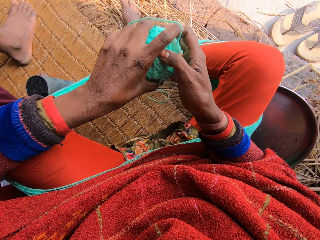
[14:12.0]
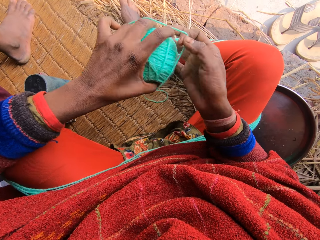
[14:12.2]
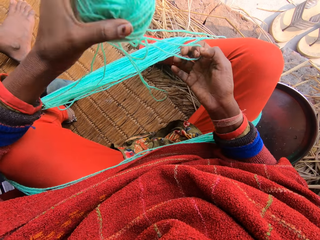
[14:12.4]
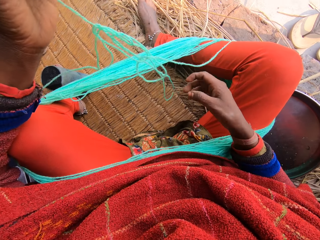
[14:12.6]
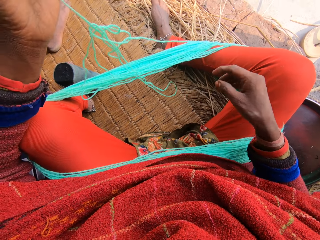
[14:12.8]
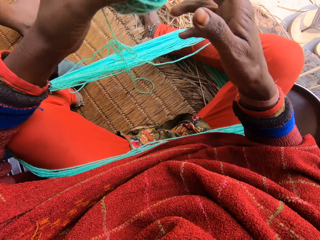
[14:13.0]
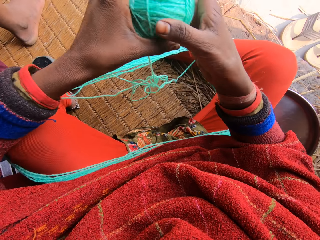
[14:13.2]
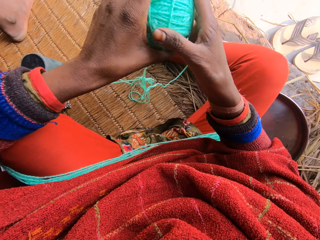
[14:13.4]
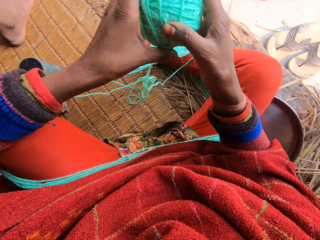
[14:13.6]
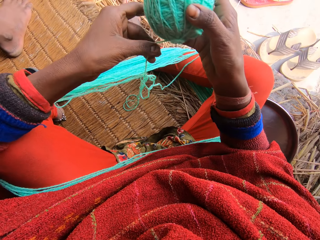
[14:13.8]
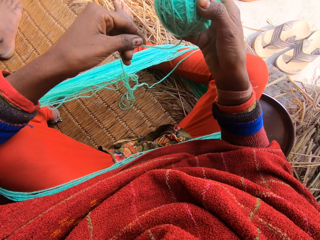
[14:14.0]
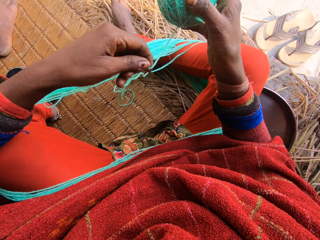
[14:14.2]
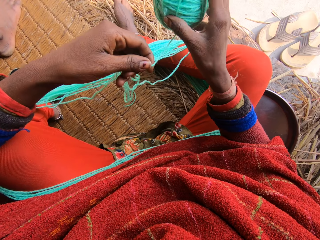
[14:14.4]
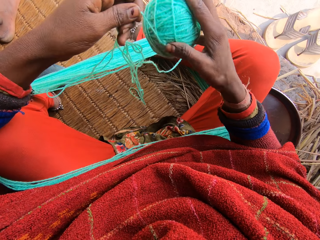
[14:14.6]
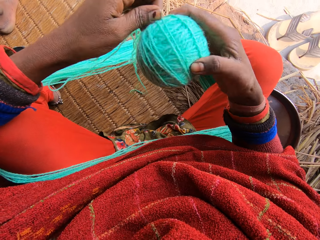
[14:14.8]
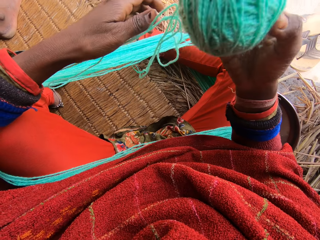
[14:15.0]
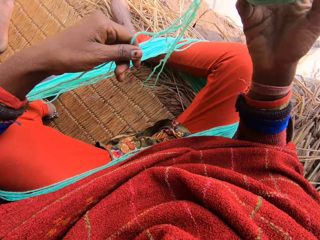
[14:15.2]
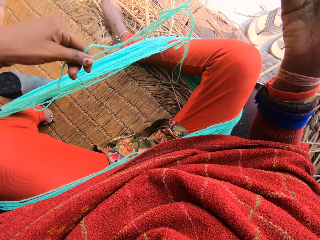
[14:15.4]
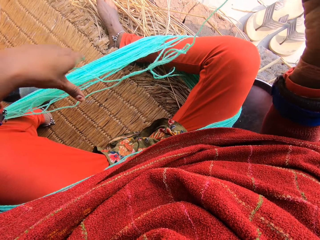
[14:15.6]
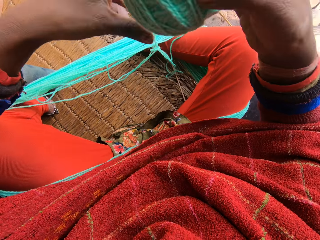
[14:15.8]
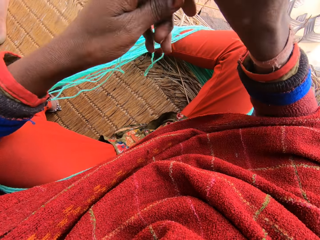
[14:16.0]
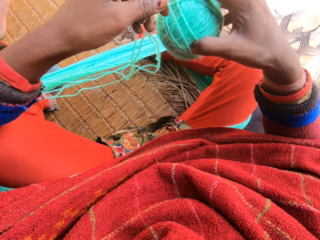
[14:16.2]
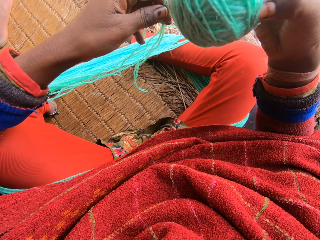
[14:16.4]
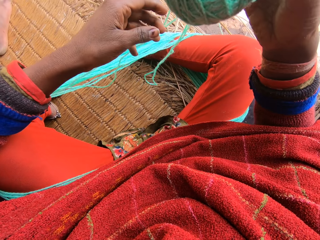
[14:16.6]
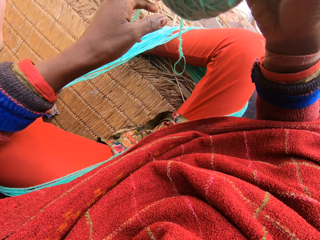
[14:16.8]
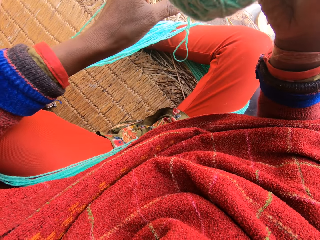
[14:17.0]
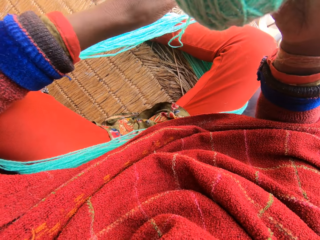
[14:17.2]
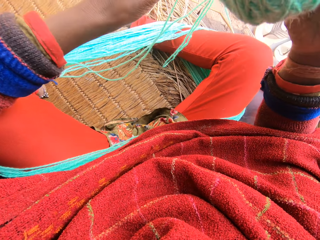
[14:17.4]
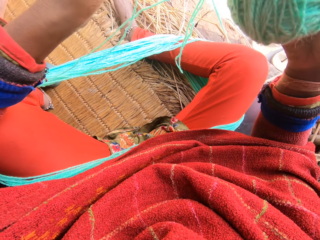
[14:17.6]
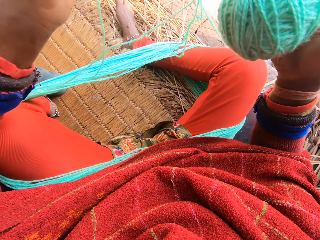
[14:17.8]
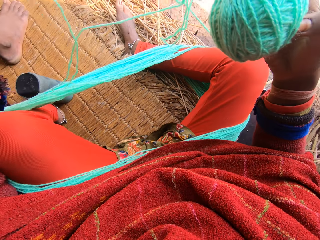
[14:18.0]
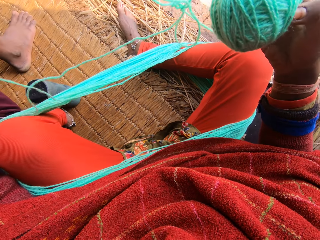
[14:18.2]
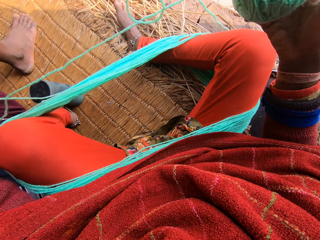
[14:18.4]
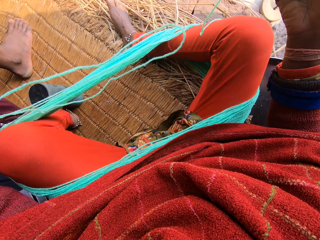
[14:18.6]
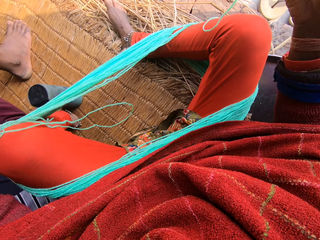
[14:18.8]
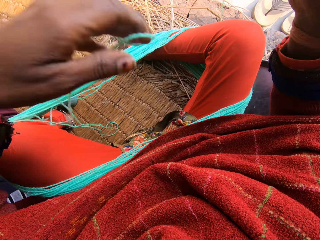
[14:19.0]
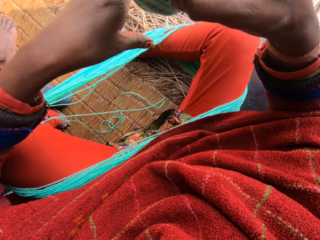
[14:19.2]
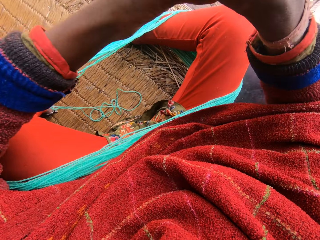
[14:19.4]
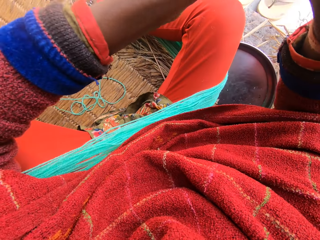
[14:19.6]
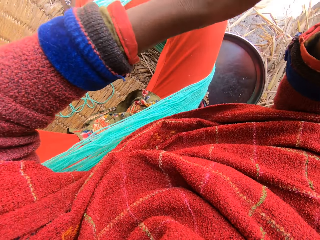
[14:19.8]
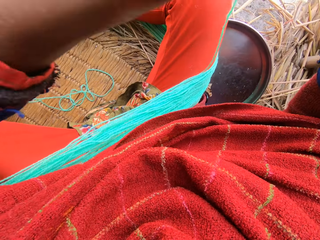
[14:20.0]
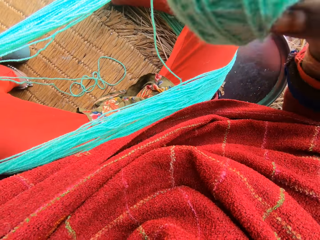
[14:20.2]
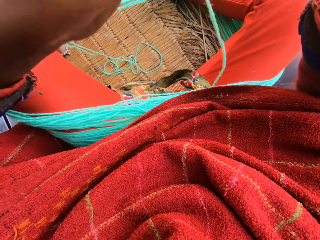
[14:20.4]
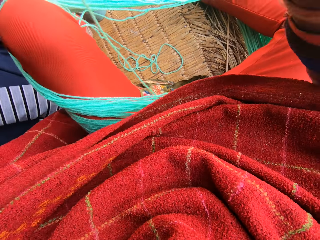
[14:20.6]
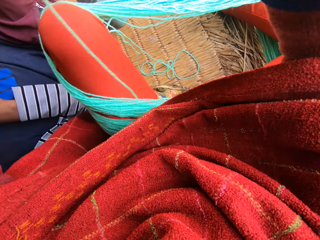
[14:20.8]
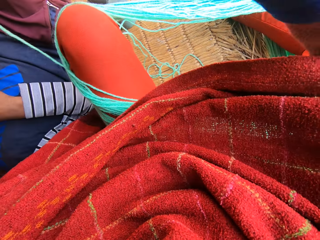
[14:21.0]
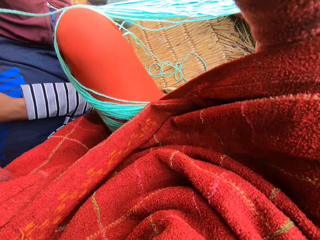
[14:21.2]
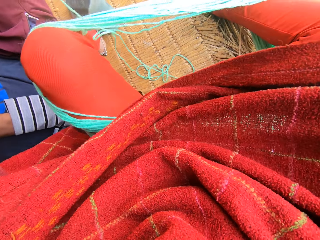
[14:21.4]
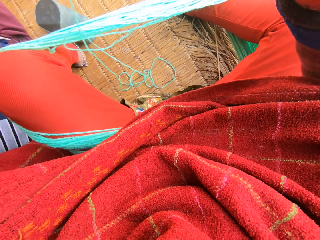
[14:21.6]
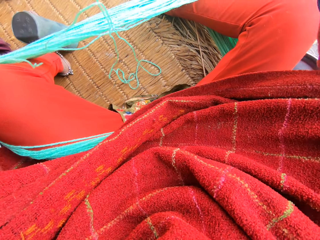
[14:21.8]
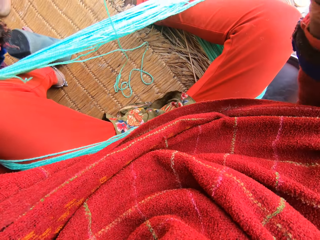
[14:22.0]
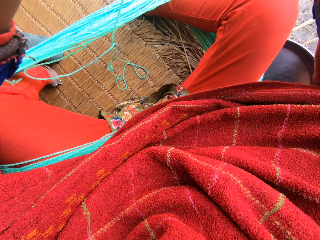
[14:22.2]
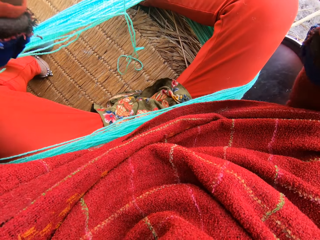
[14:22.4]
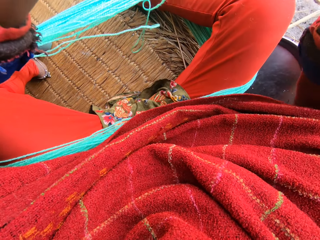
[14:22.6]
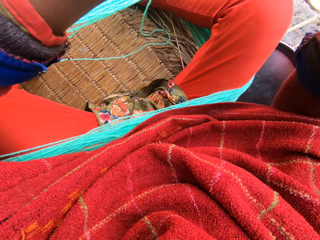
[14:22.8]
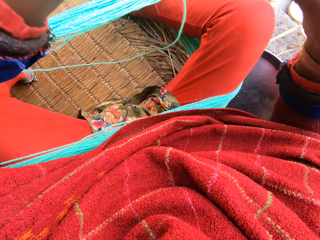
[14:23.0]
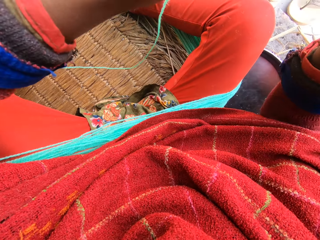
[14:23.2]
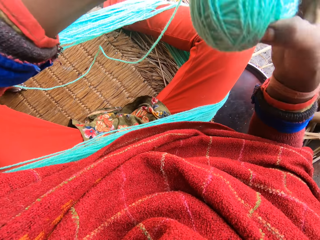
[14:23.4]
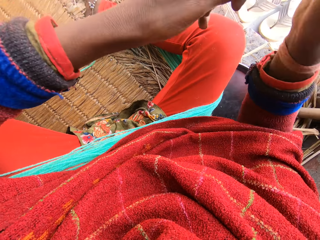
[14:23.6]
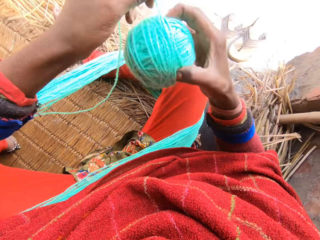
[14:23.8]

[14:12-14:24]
The camera wearer rolls the yarn into a ball with her hands.

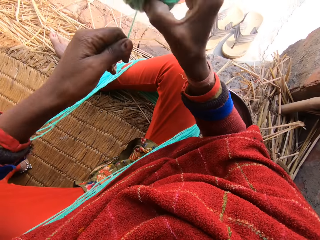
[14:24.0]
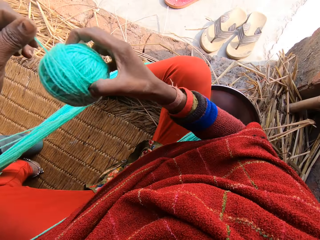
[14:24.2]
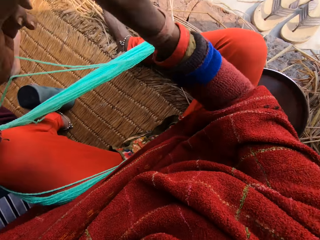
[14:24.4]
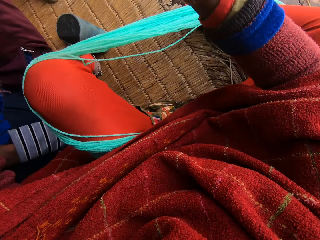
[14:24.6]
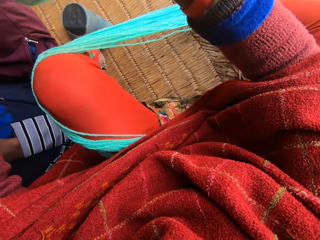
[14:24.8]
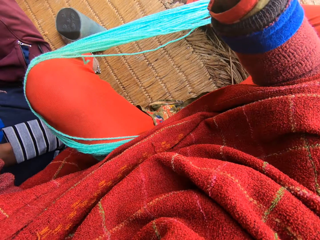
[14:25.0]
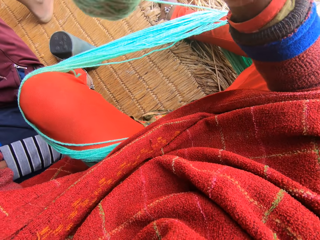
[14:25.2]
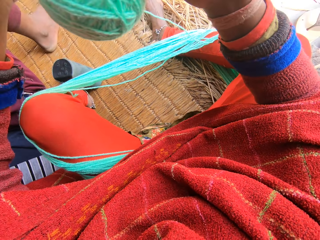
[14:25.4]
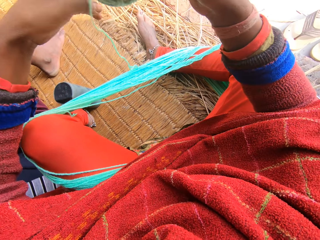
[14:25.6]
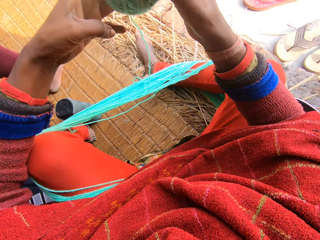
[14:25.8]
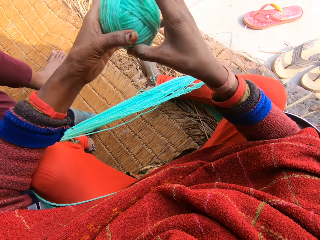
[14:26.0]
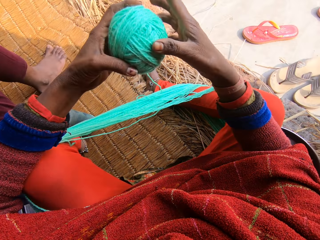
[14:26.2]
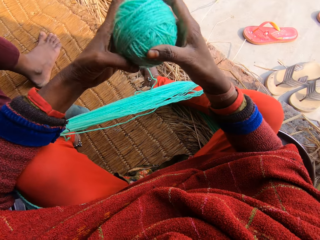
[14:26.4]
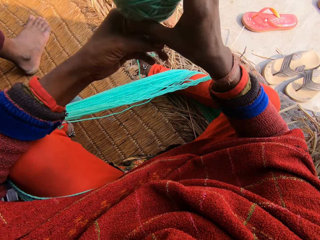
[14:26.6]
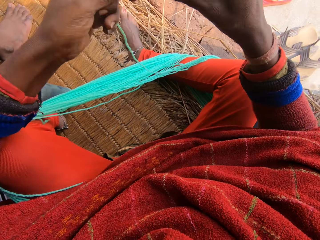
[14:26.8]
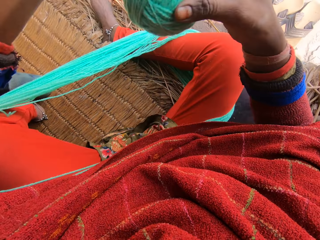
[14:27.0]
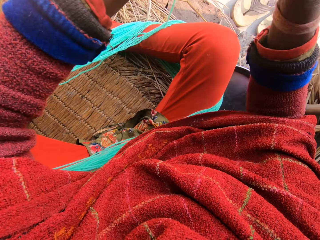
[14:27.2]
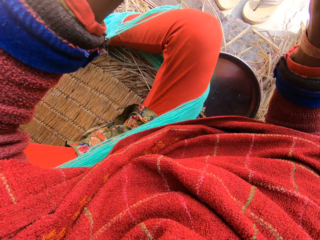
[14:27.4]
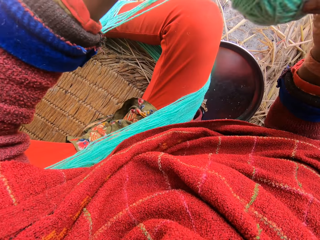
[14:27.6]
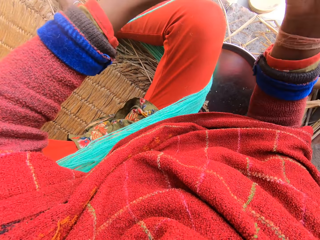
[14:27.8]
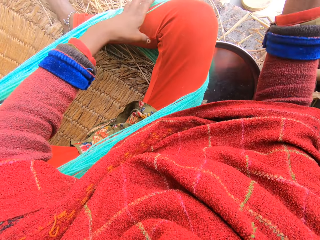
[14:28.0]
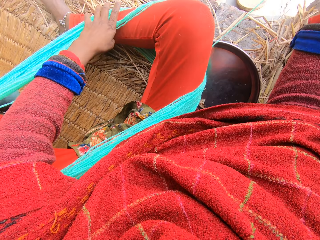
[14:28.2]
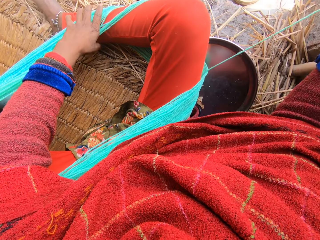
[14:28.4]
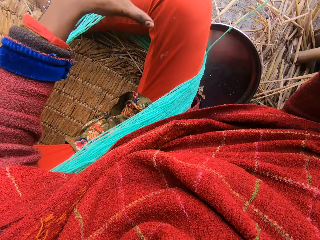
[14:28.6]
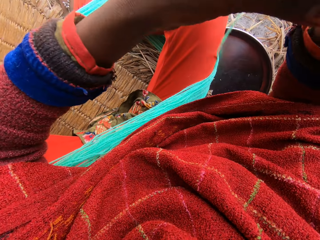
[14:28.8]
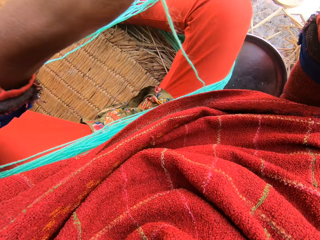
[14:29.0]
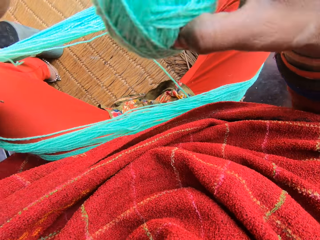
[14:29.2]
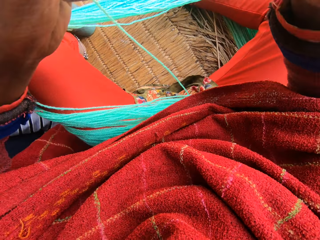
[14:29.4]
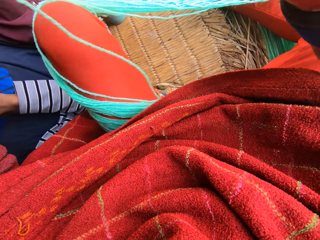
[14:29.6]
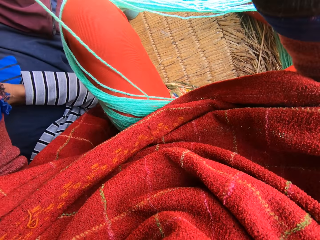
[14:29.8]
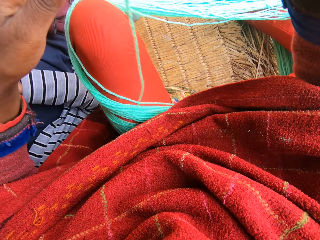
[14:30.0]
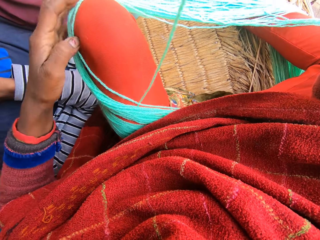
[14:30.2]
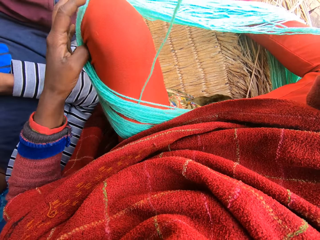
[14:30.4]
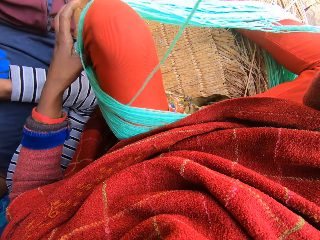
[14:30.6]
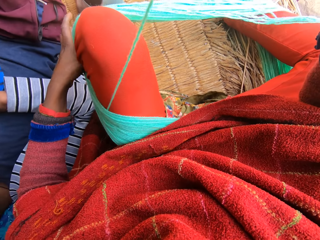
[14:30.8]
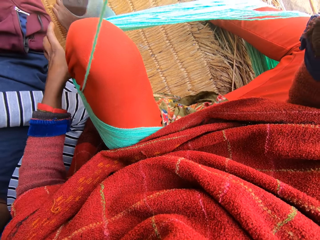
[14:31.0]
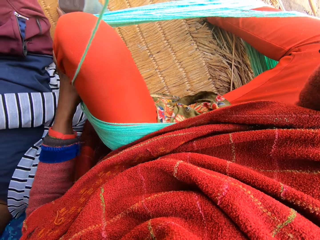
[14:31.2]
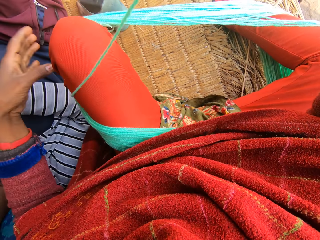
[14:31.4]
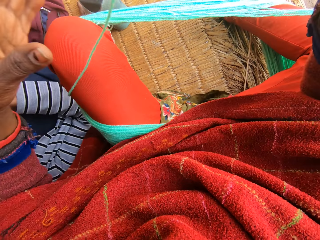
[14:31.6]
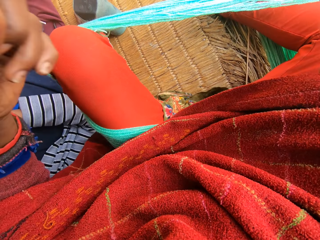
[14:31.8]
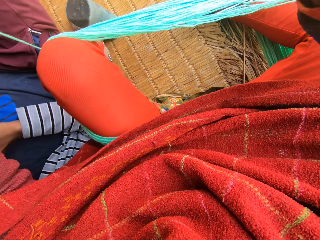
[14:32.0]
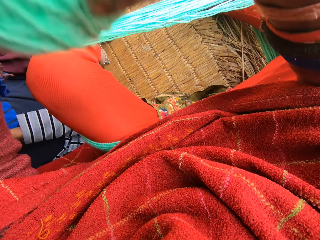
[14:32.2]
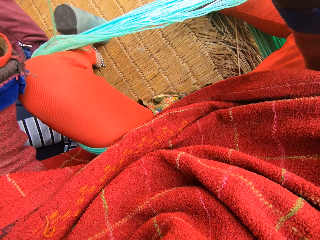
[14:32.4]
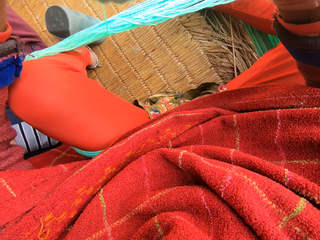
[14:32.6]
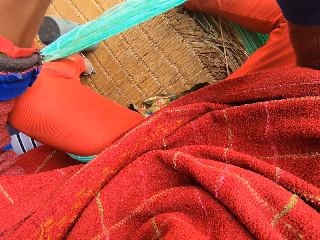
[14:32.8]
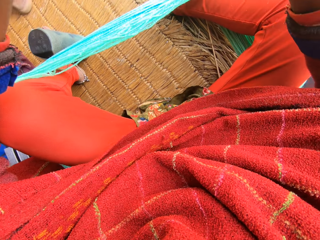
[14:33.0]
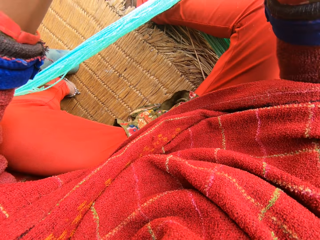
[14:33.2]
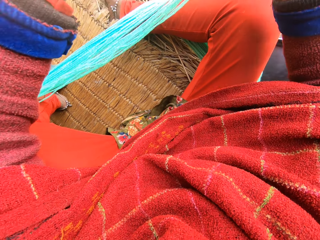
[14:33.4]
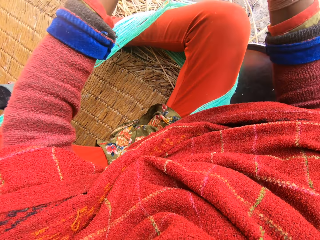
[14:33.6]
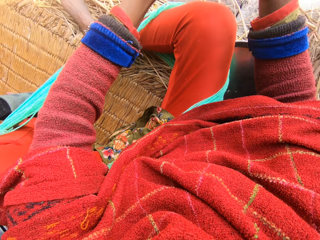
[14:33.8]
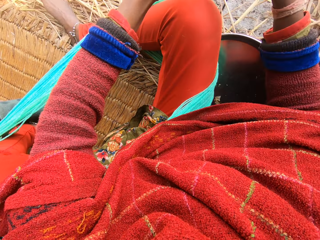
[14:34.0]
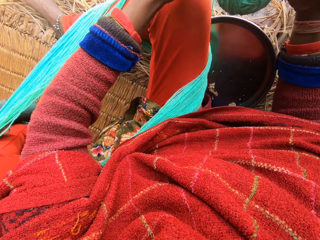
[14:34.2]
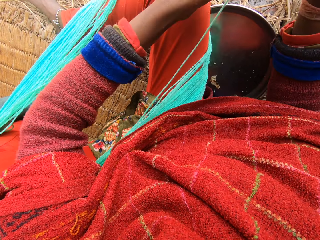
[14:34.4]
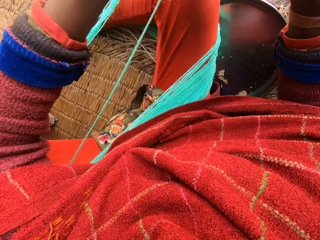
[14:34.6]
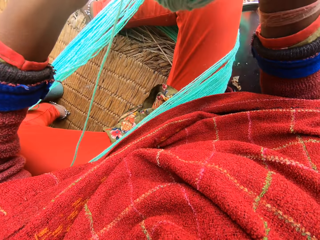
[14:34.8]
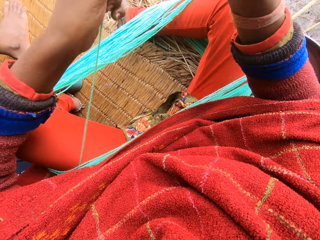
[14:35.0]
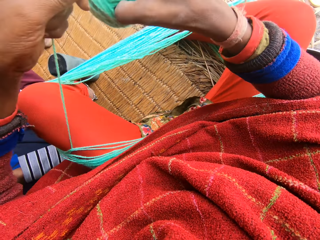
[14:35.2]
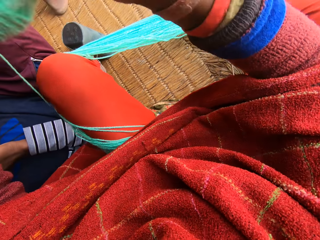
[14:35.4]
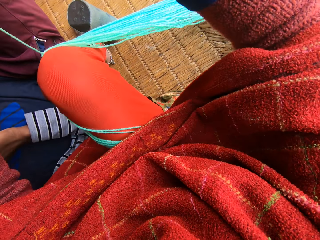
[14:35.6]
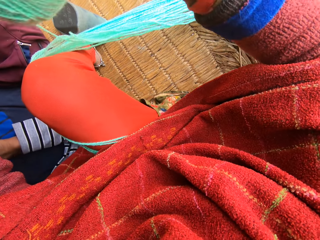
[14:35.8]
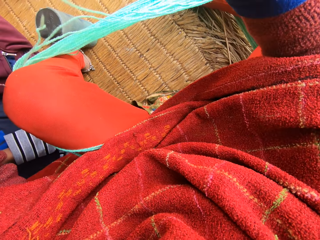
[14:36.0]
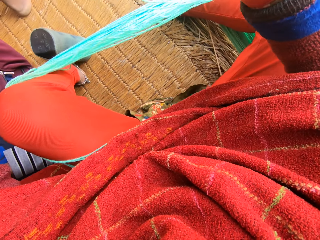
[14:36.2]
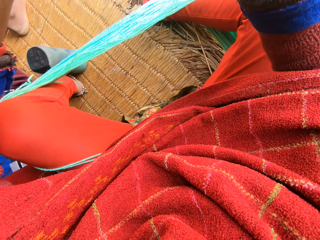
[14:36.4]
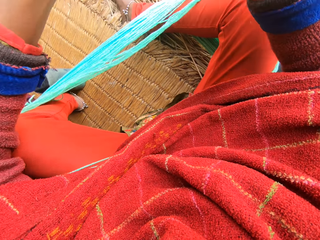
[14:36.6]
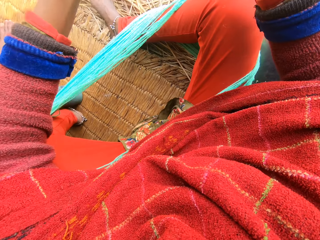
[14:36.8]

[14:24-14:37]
The camera wearer pushes the yarn on her leg. She rolls the yarn into a ball.
